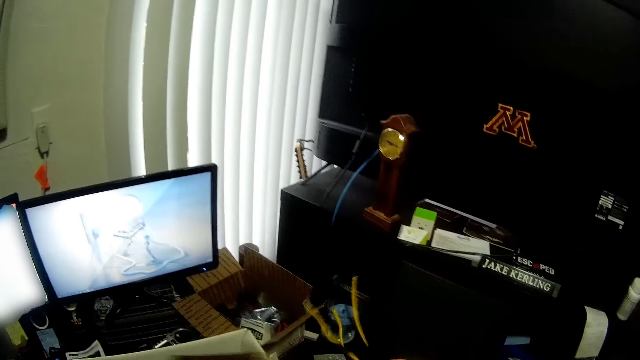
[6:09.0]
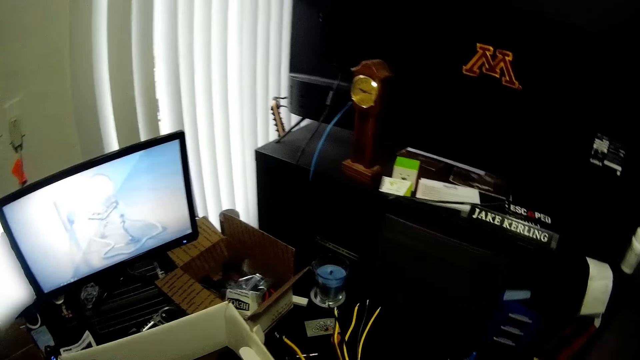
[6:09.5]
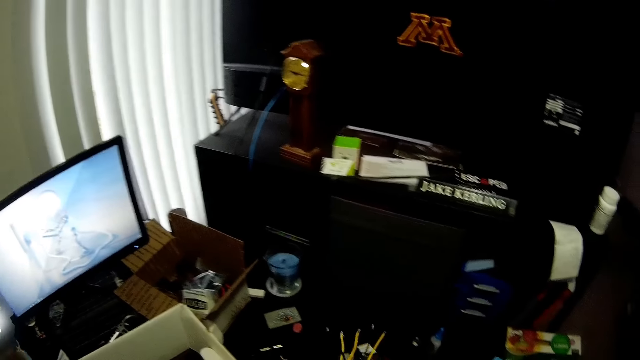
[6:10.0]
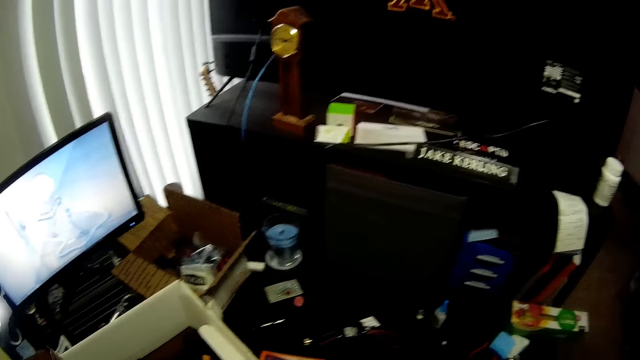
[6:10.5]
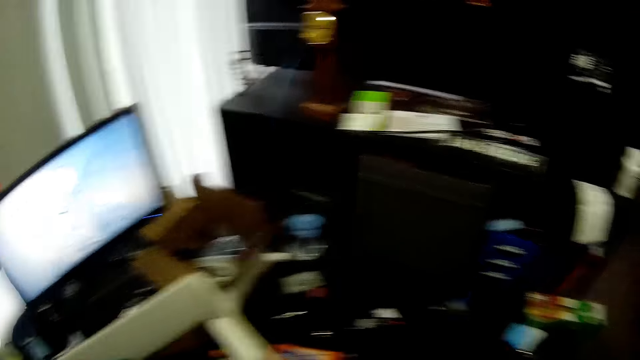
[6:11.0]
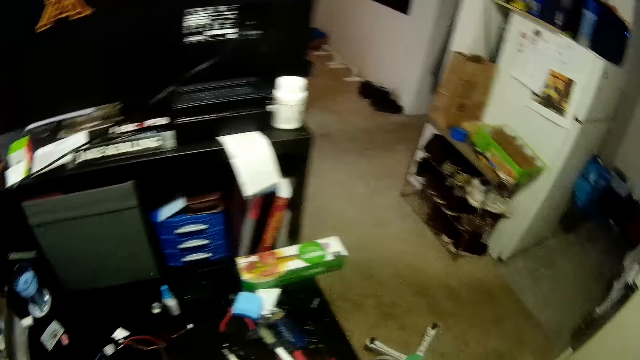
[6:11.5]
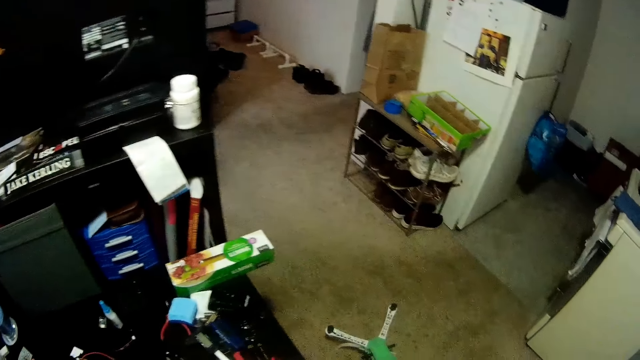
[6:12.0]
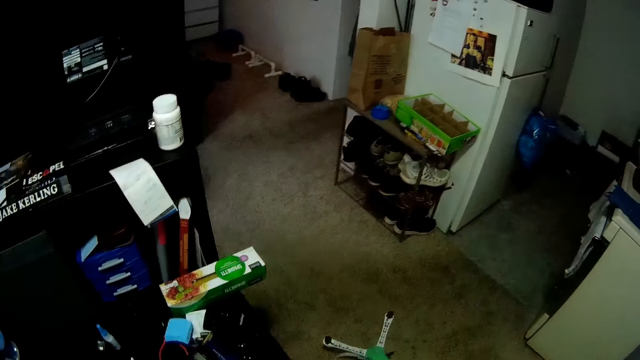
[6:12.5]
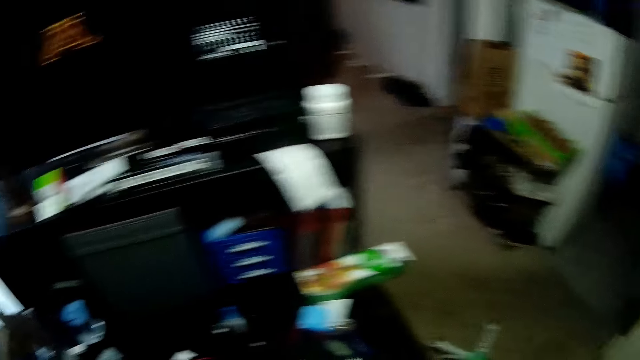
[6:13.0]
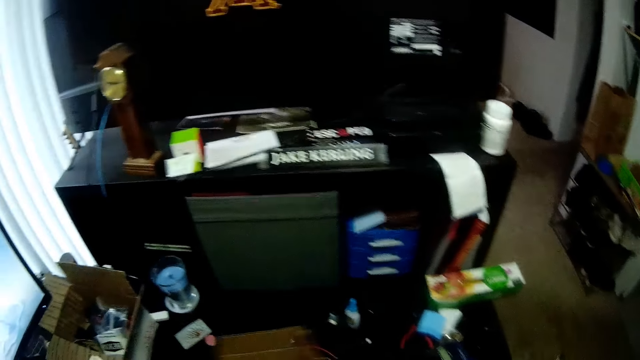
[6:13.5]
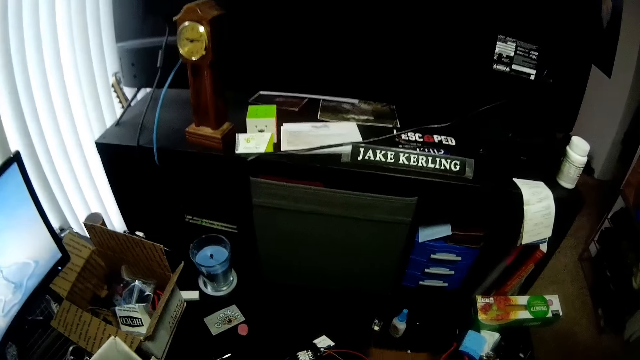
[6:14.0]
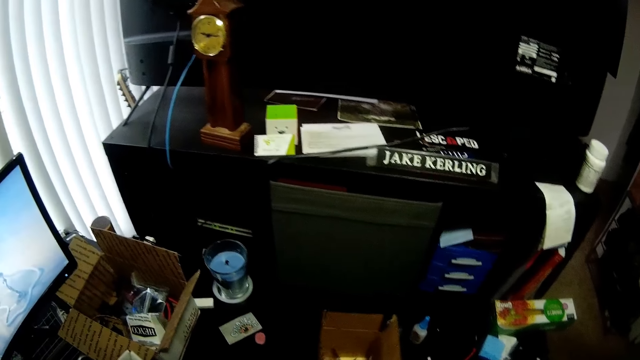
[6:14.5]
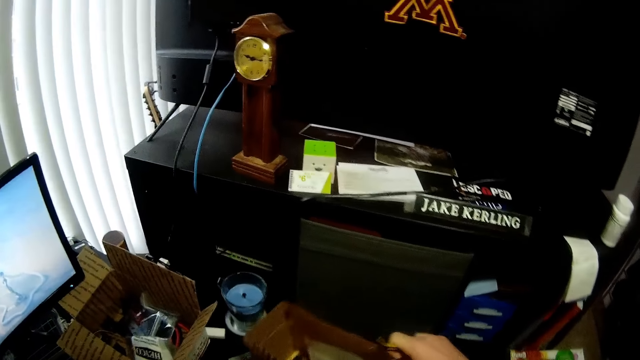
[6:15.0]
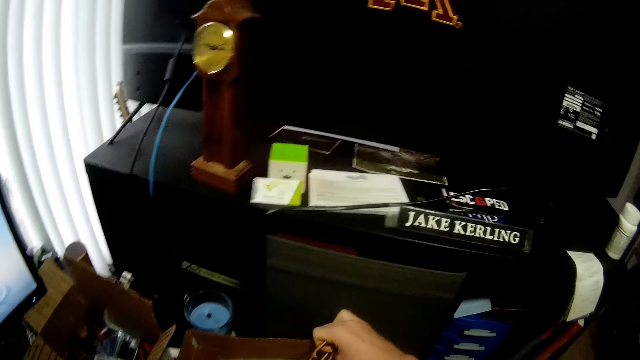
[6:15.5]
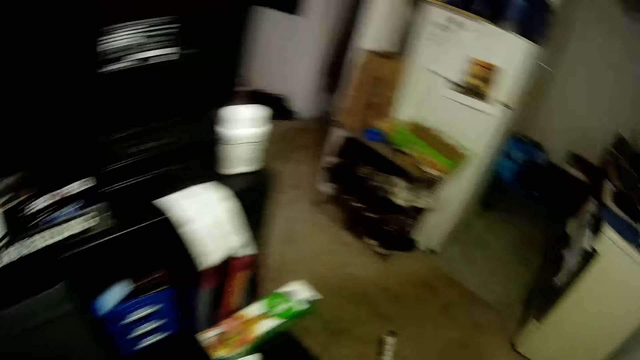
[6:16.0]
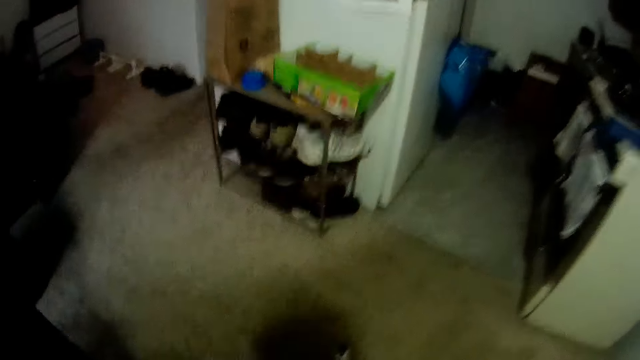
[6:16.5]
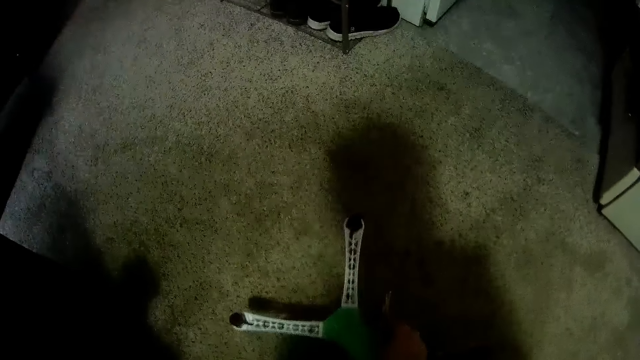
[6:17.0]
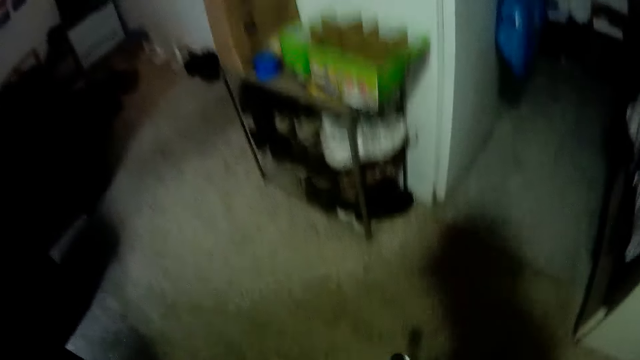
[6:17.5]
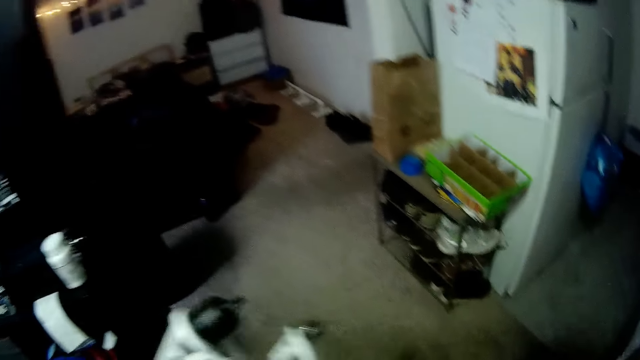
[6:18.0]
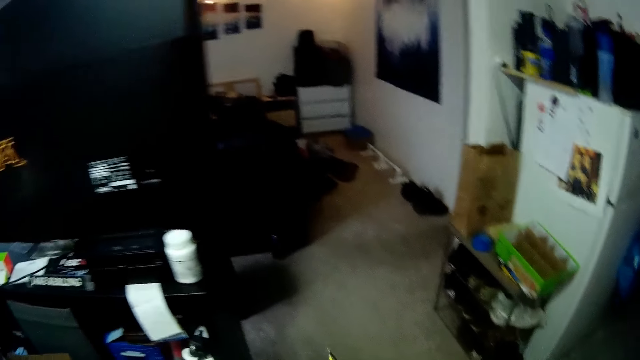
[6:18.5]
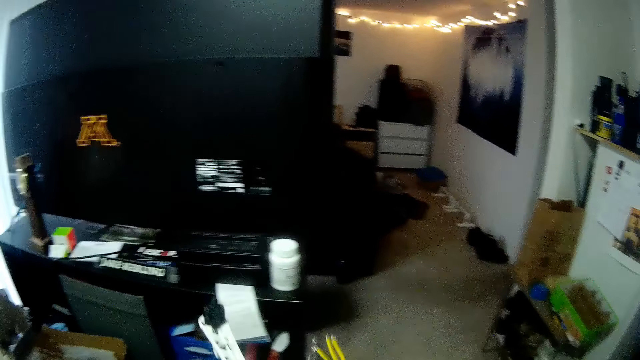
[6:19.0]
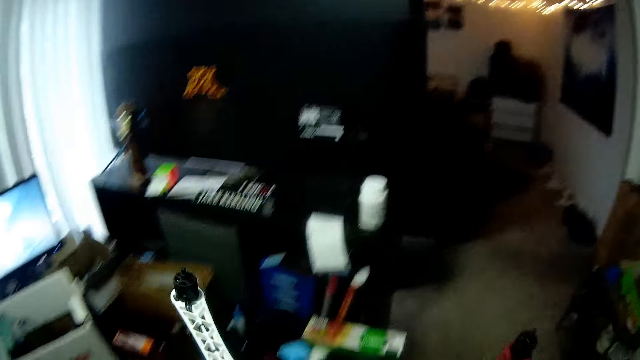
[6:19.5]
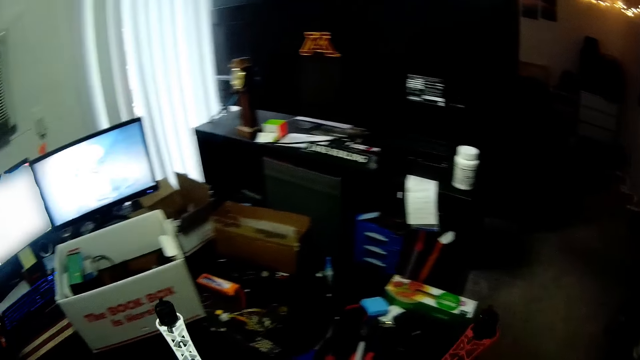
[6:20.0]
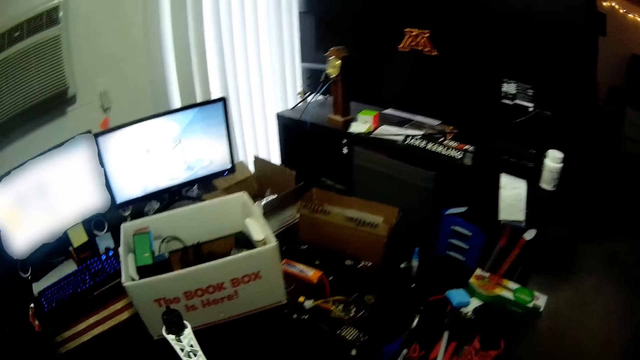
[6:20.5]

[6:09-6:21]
The camera wearer holds a wire in his right hand. He moves a box. He drops a small carton on the desk. He picks up a drone from the floor.

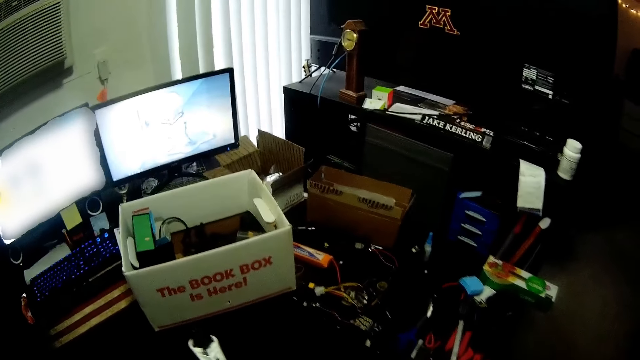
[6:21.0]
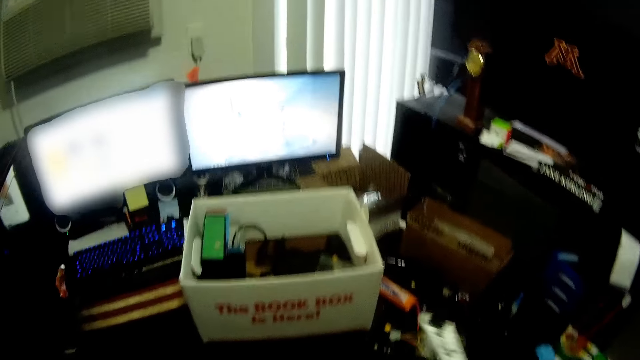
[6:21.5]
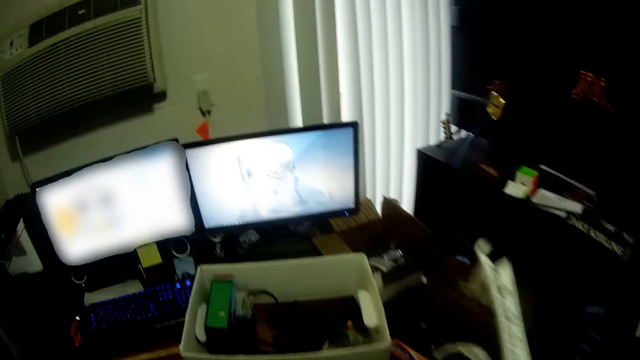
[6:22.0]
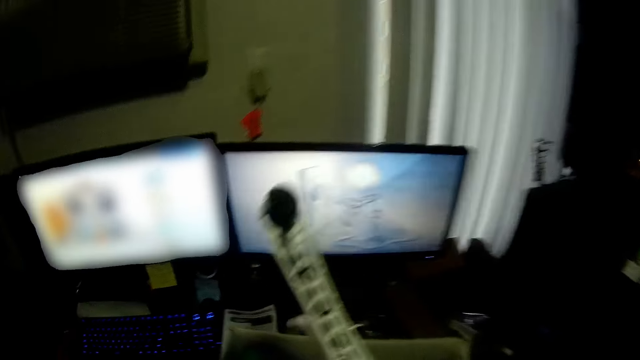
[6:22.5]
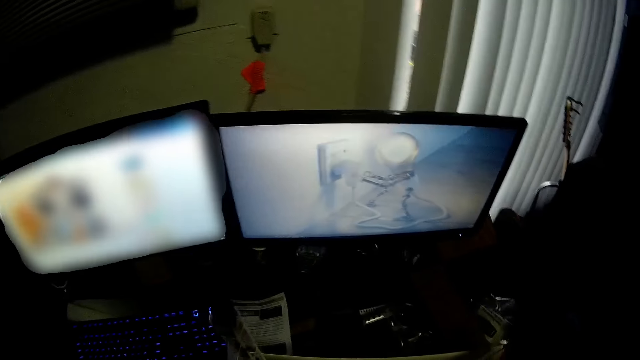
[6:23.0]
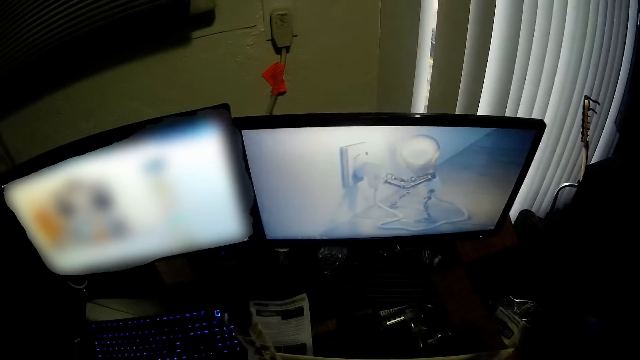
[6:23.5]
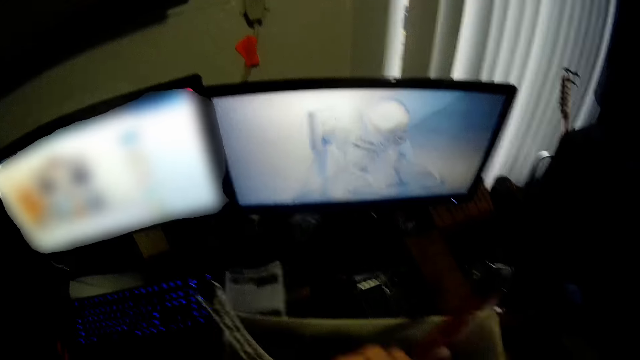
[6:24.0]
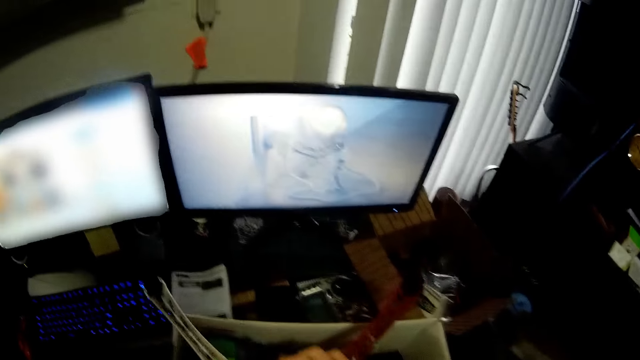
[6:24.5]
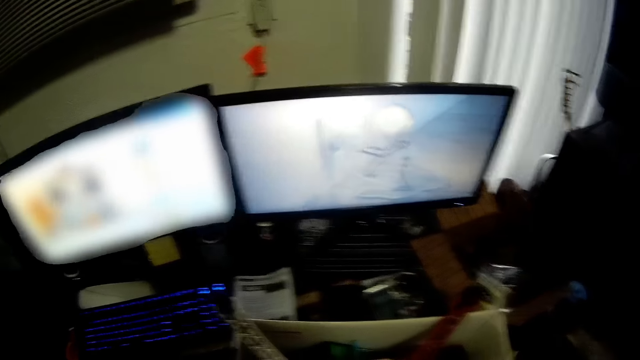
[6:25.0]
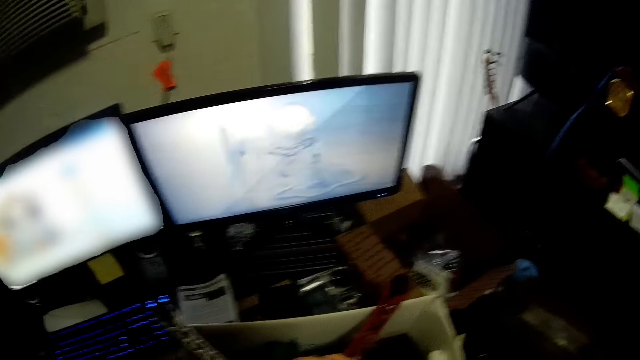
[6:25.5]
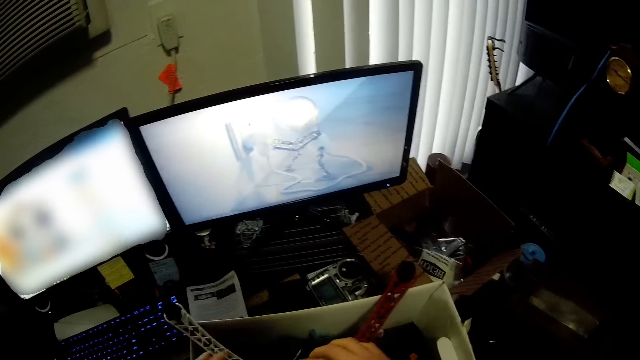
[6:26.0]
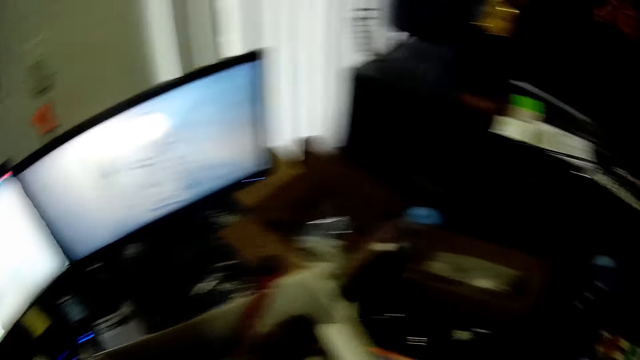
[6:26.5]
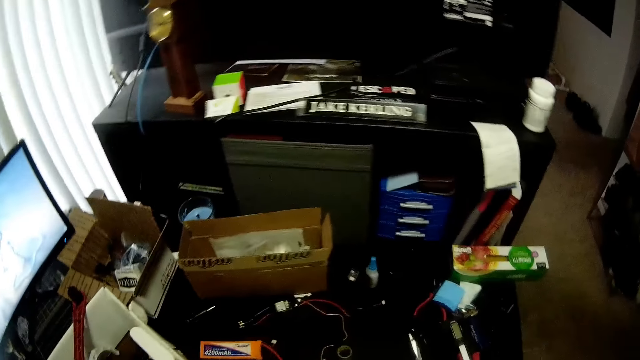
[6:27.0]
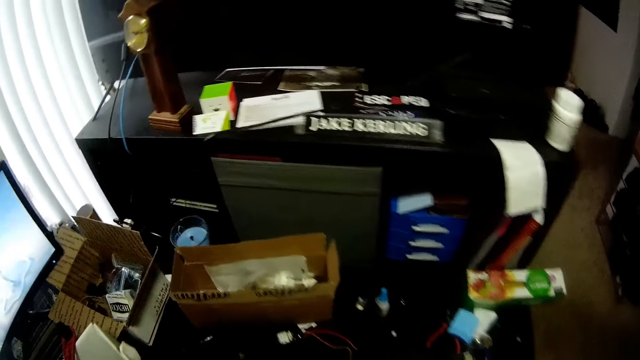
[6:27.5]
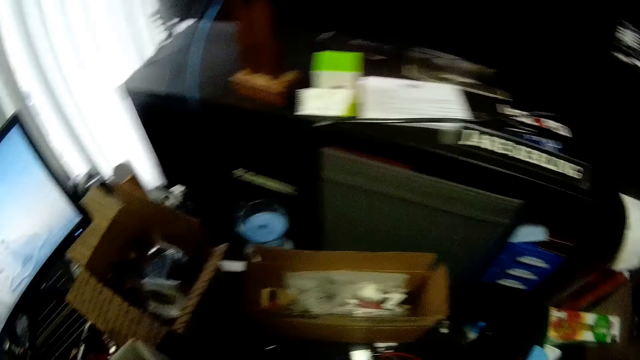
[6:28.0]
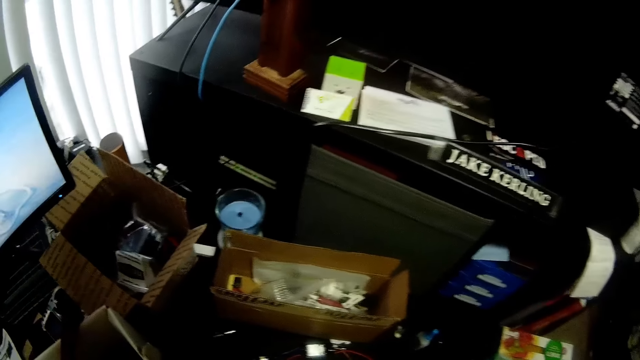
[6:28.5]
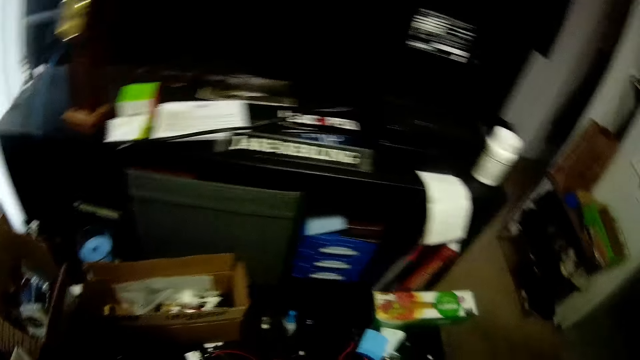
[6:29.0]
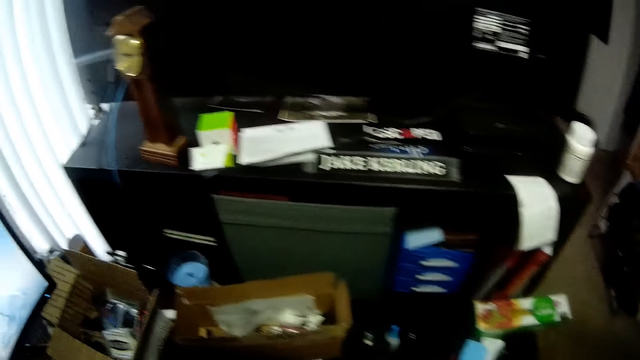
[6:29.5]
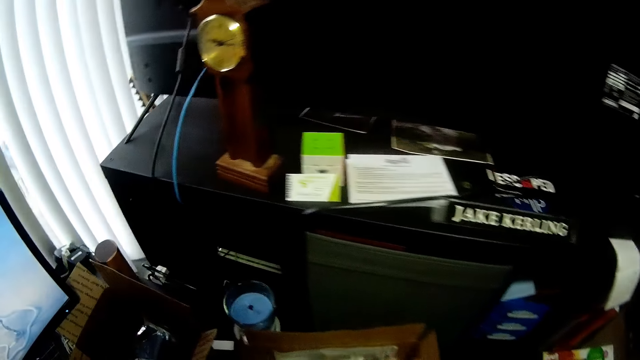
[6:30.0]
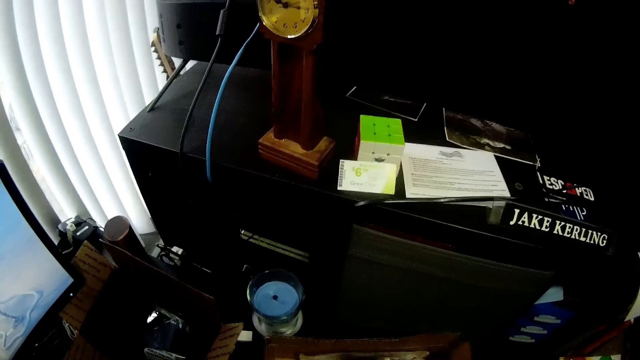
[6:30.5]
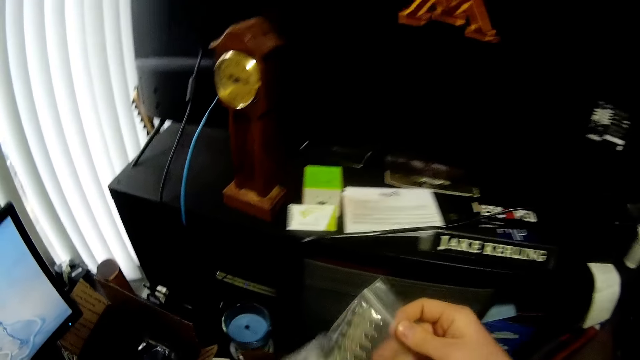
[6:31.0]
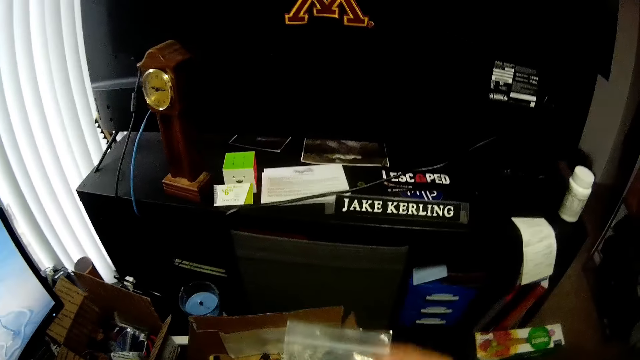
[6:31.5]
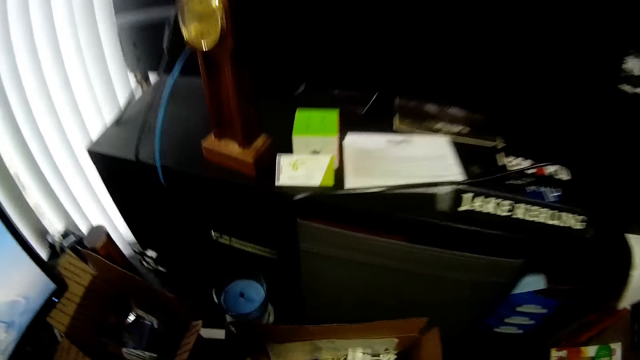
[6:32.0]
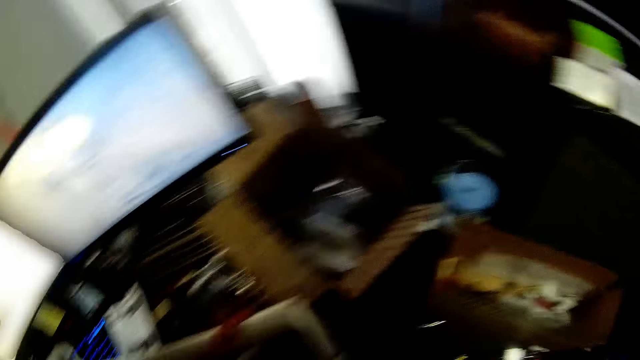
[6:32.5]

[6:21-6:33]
The camera wearer puts the drone into the white carton. They turn to the right. They pick a cellophane from the small carton on the desk.
